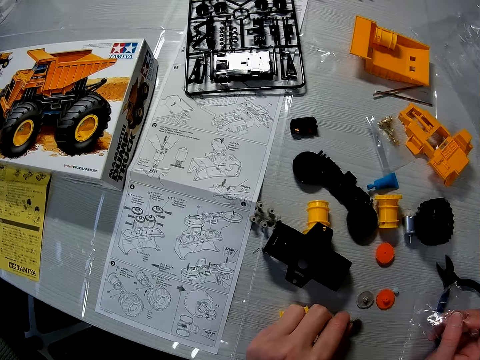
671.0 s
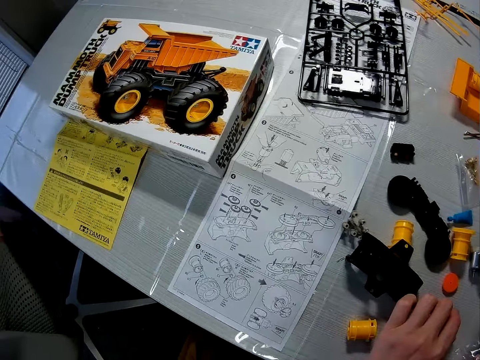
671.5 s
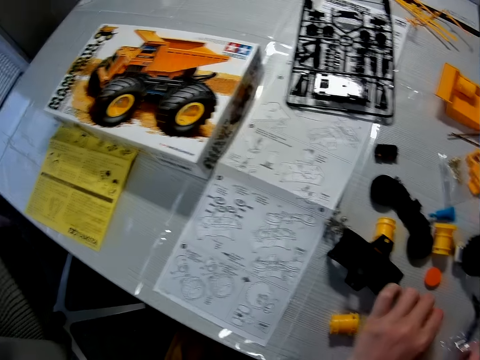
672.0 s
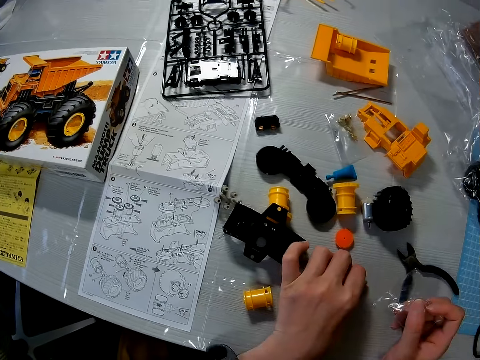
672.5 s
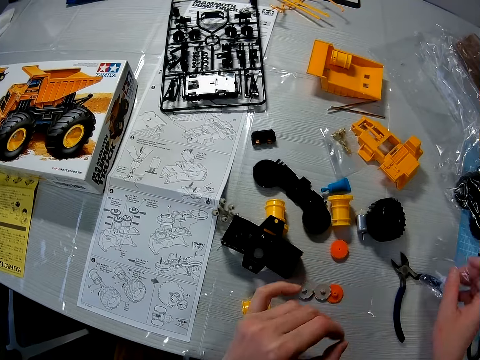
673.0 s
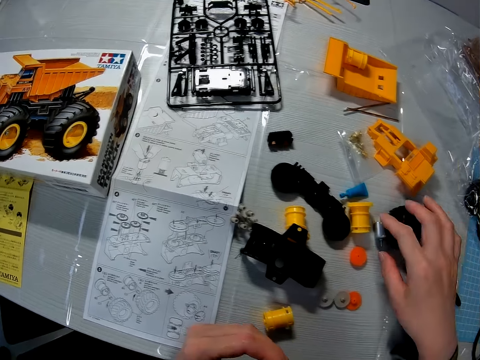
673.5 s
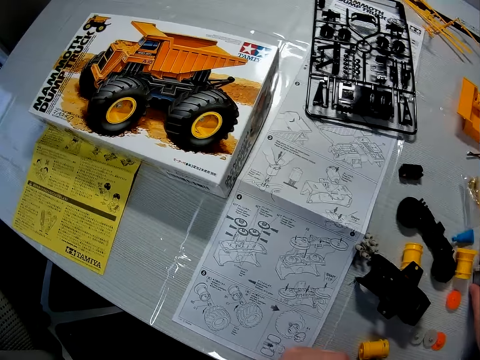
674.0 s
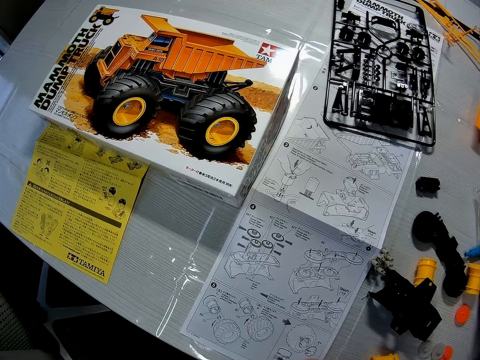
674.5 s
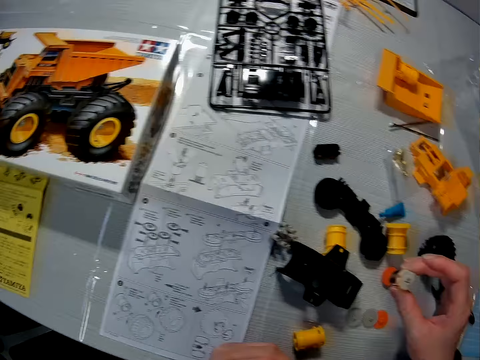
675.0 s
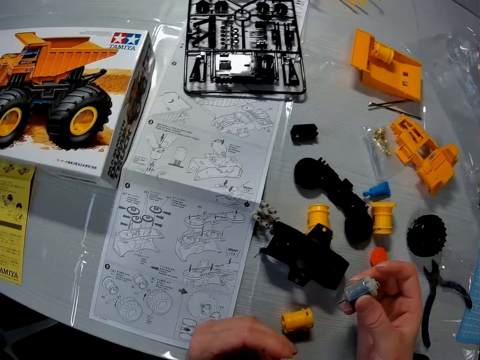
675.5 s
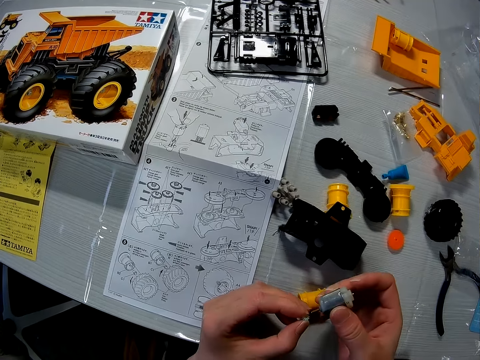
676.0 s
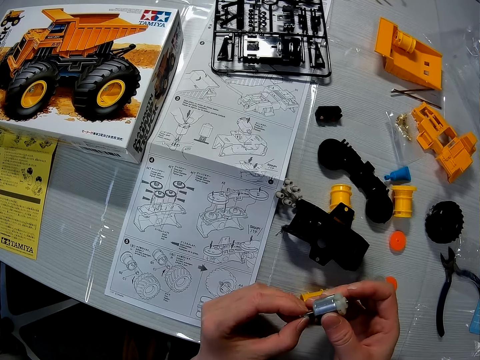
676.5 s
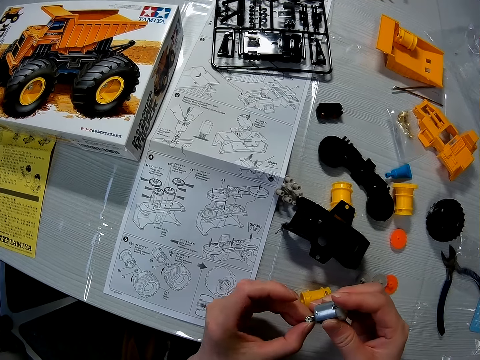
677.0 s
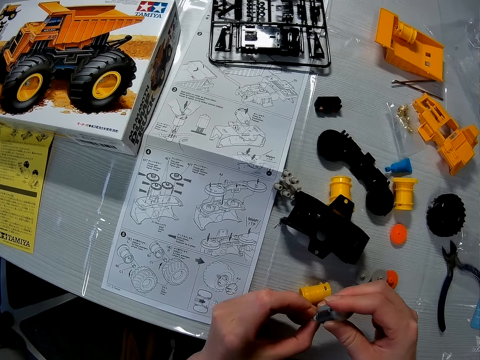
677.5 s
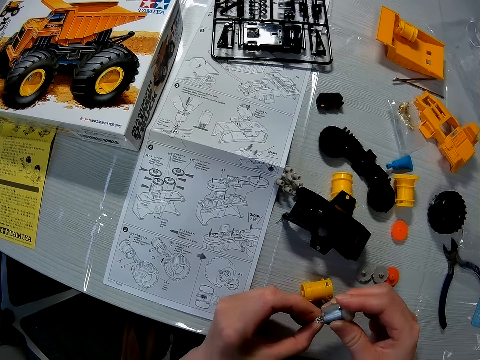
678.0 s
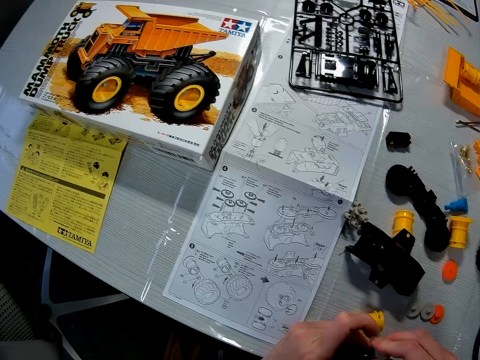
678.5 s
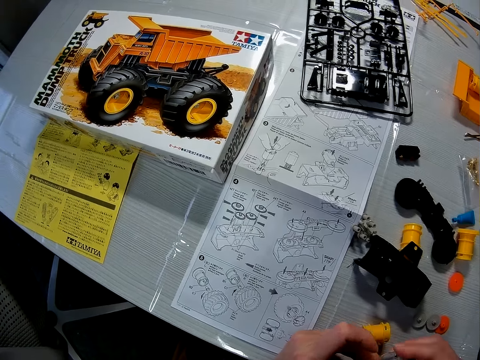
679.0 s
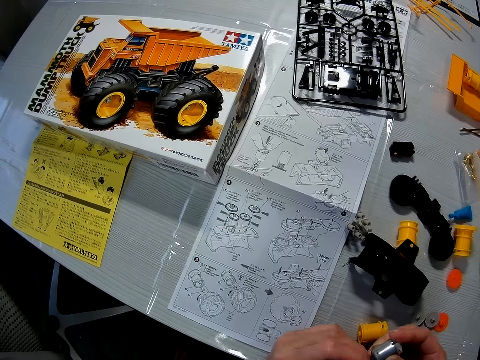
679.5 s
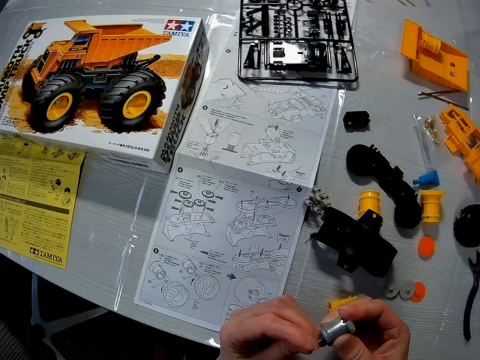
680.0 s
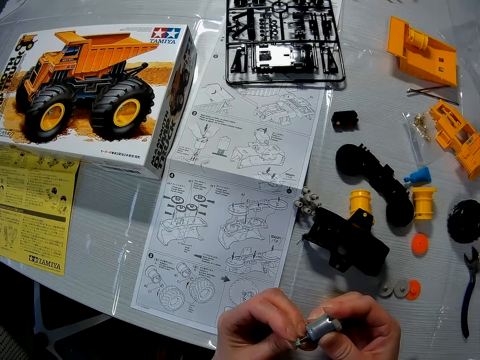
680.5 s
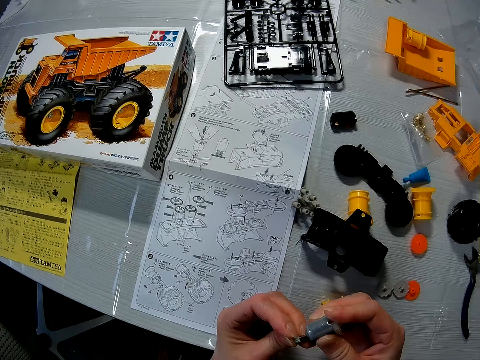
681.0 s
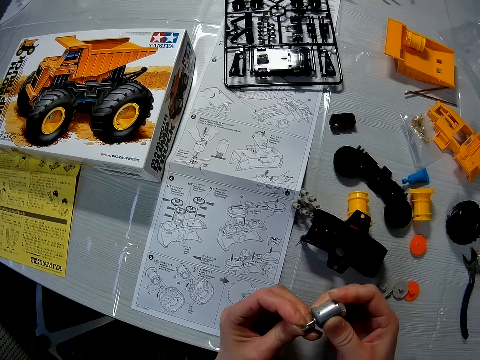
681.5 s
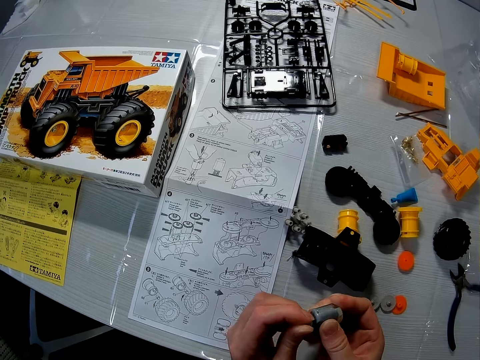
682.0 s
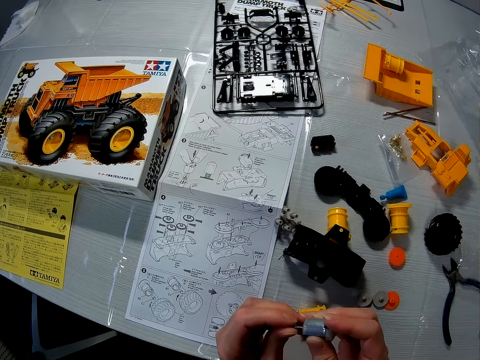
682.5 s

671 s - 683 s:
The camera wearer picks up a gear on the table with his left hand. He picks up the electric motor, the spot tuned brushed motor, on the table with his right hand. He puts the gear on the electric motor with his left hand.

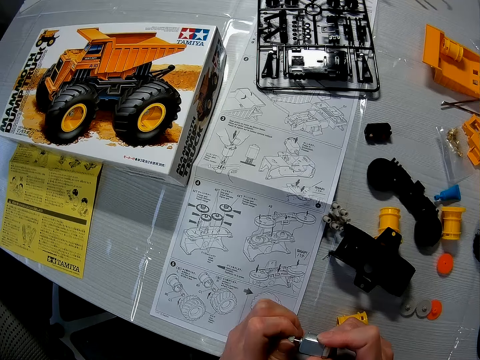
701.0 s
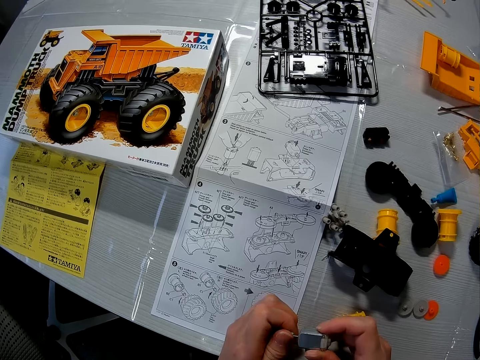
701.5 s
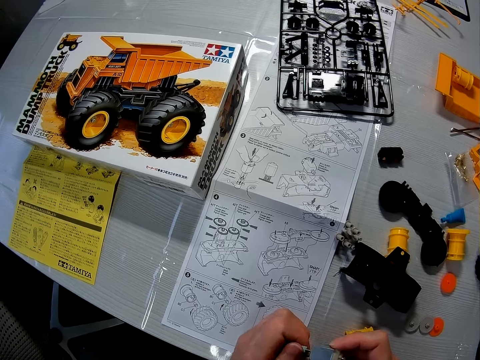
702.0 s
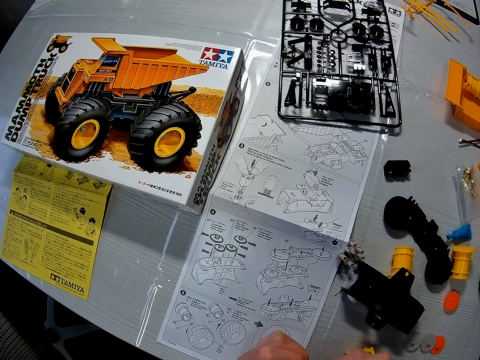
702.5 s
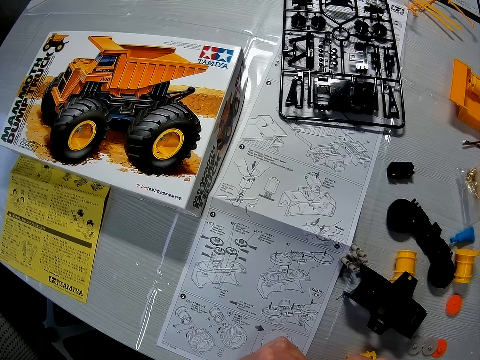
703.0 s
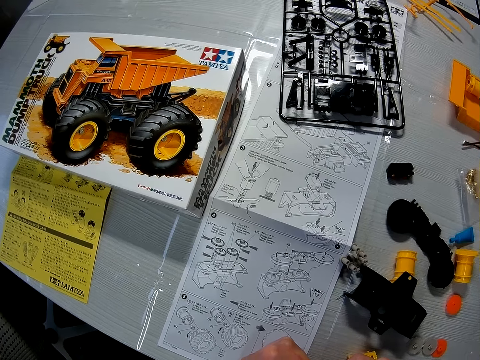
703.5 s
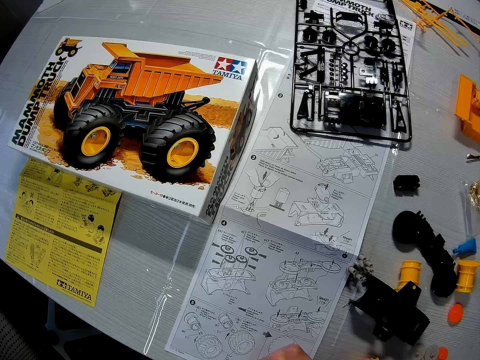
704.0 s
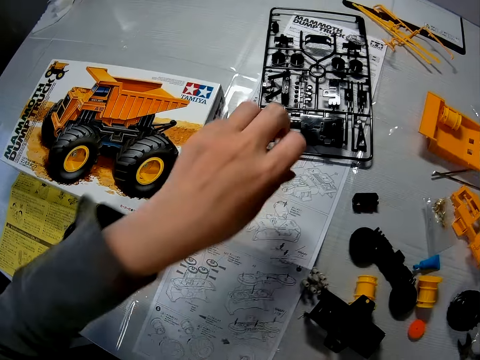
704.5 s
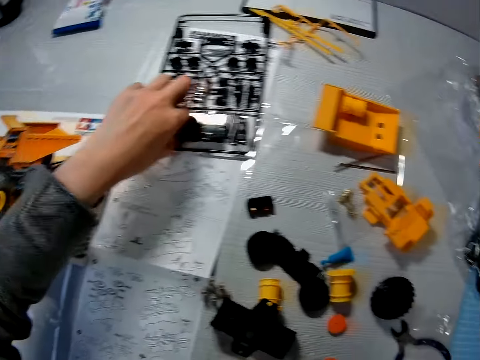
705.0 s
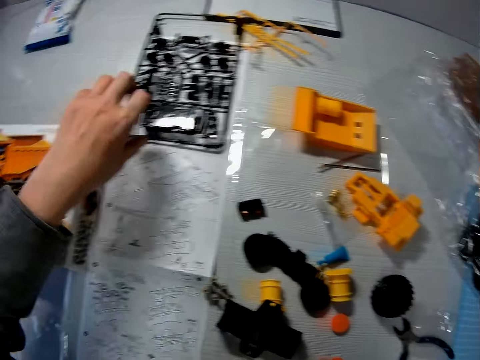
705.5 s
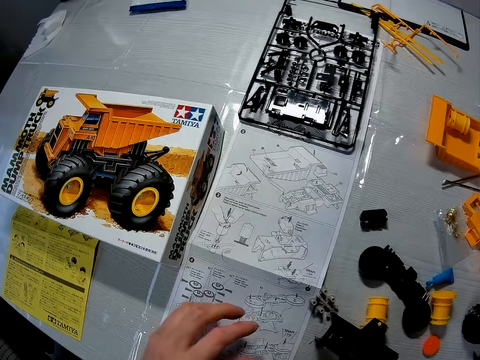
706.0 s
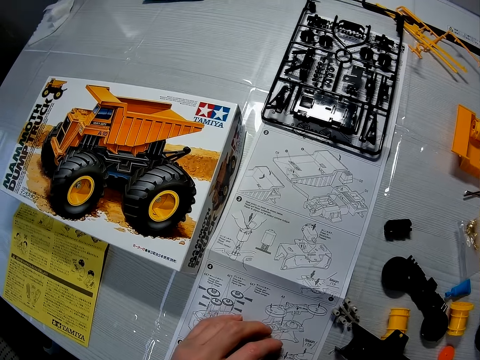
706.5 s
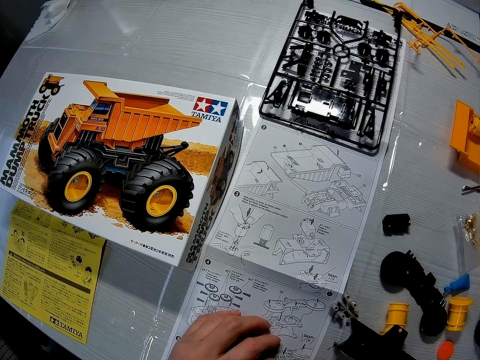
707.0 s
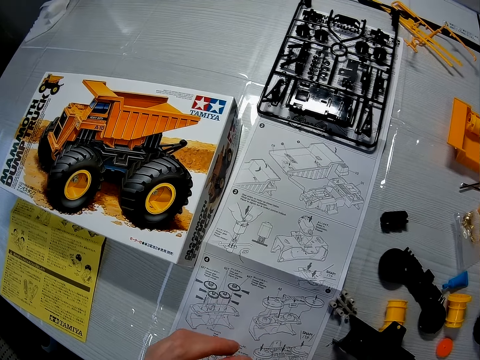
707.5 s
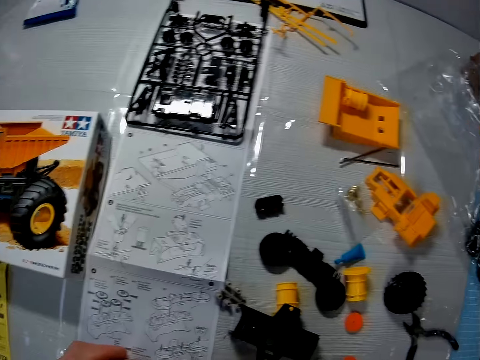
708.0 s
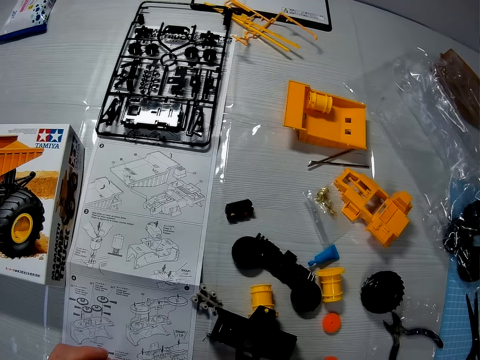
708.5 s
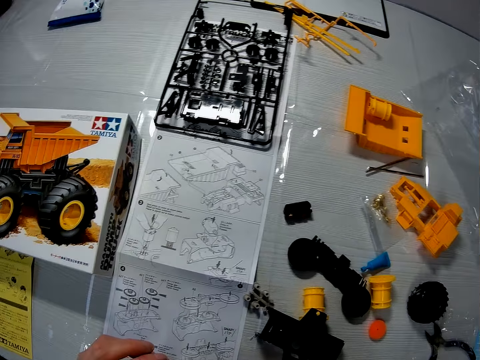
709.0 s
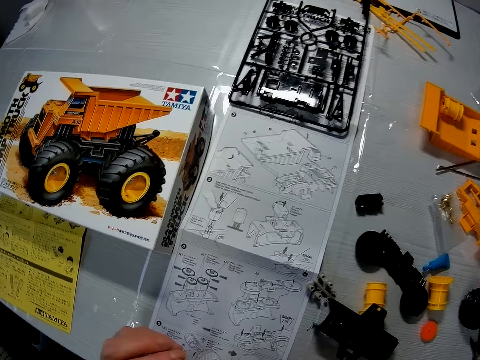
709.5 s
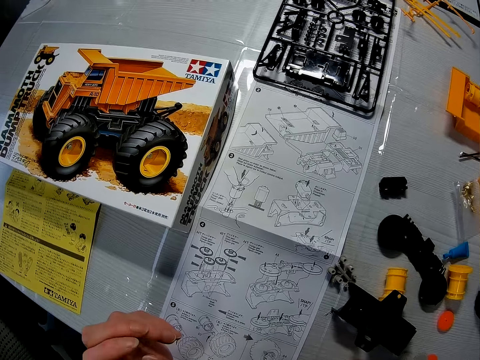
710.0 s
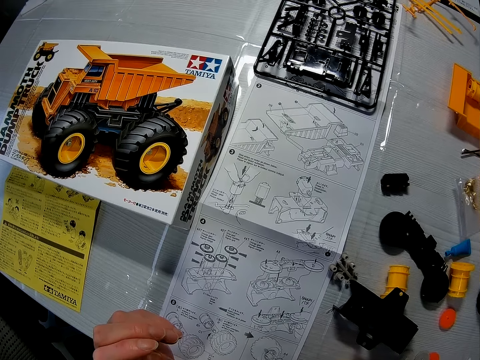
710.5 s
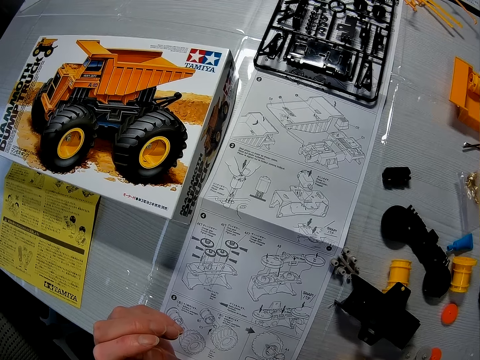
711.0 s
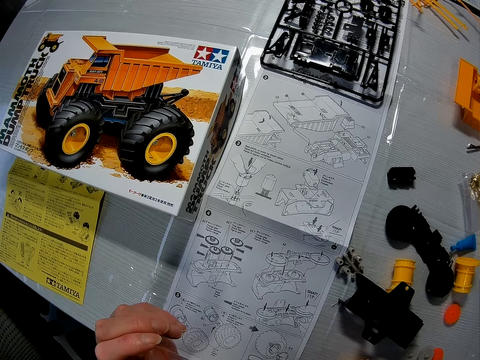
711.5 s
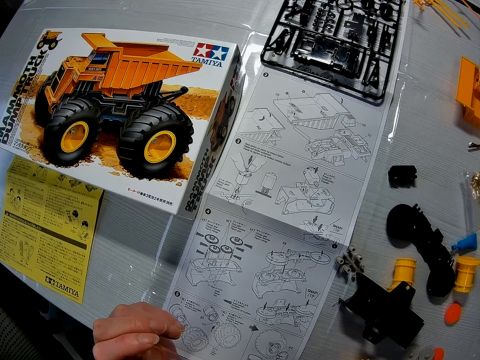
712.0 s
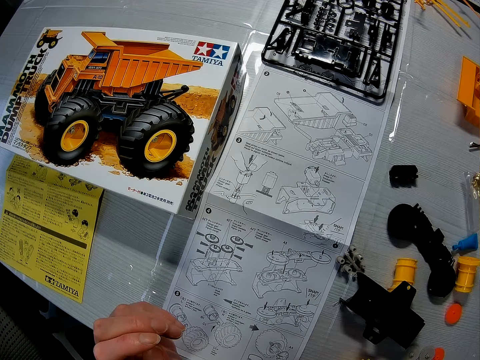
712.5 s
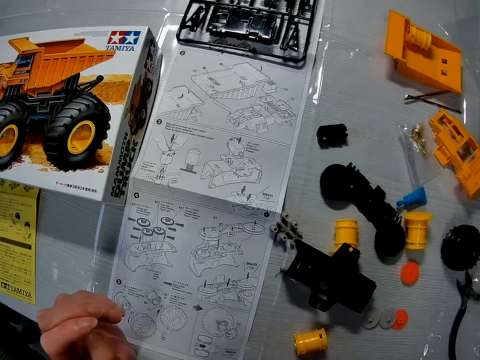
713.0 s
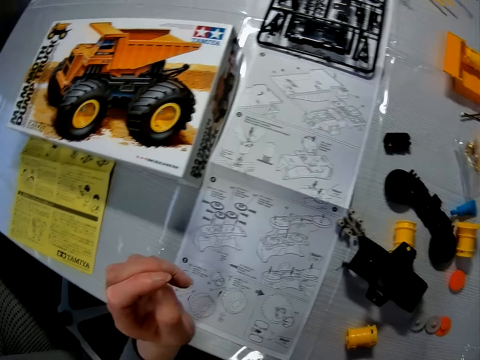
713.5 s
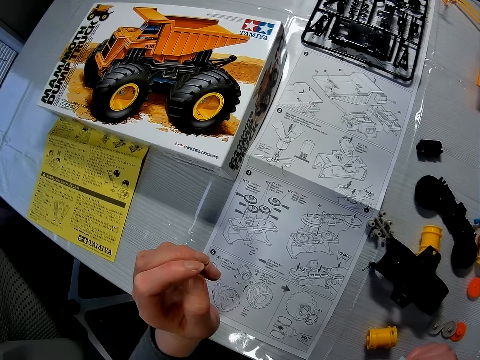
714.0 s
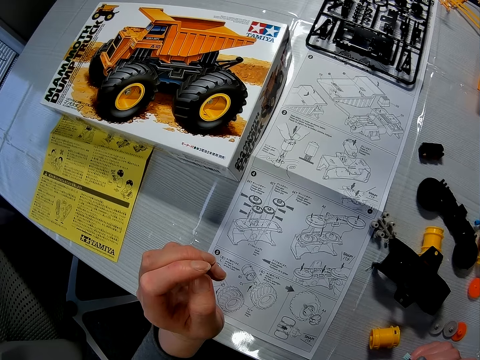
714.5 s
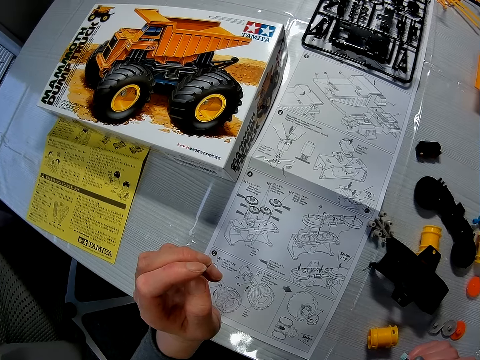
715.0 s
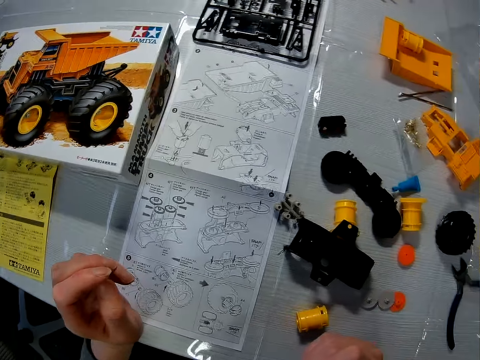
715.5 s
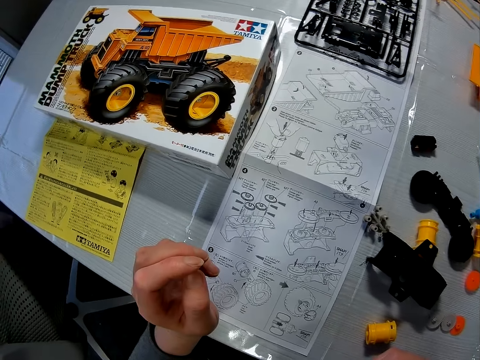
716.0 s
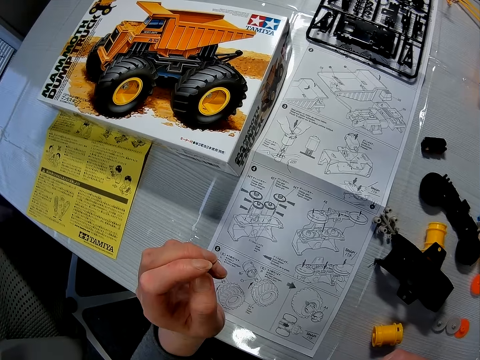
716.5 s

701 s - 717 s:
The camera wearer adjusts the wheel cap. He holds the pocher pedal. He adjusts the set of black pieces of the toy truck with his left hand. He unhands the pocher pedal.
